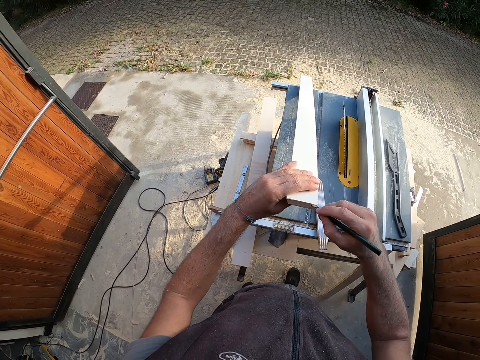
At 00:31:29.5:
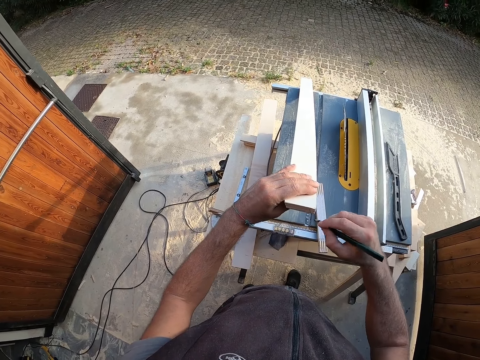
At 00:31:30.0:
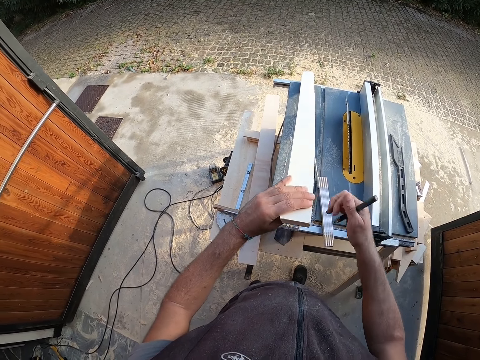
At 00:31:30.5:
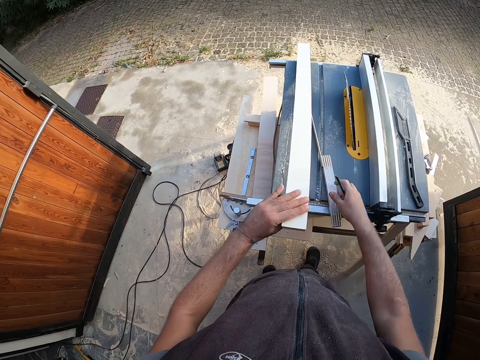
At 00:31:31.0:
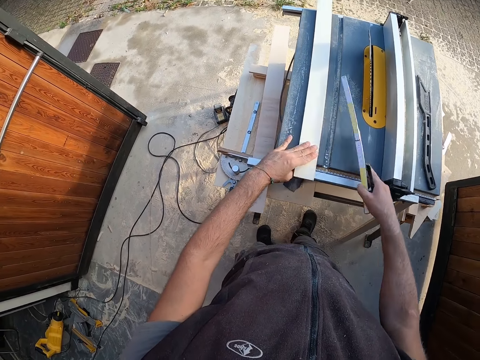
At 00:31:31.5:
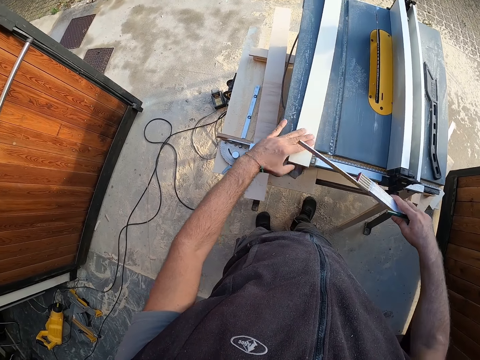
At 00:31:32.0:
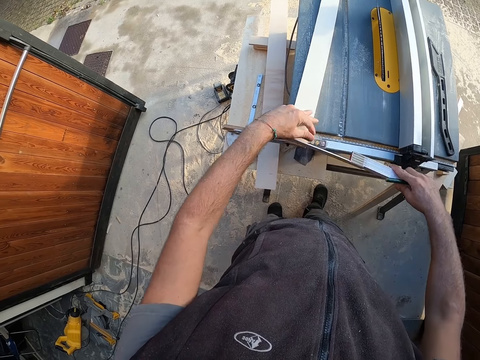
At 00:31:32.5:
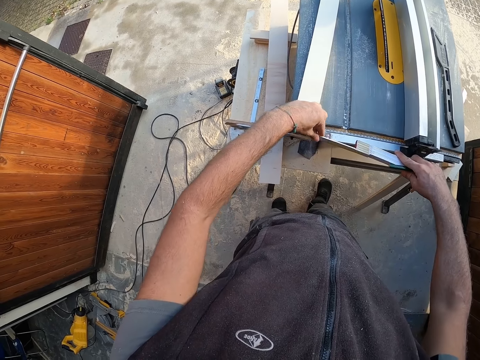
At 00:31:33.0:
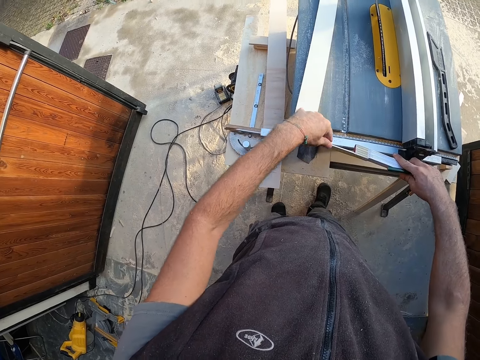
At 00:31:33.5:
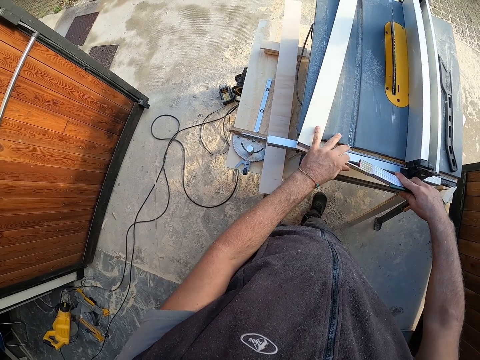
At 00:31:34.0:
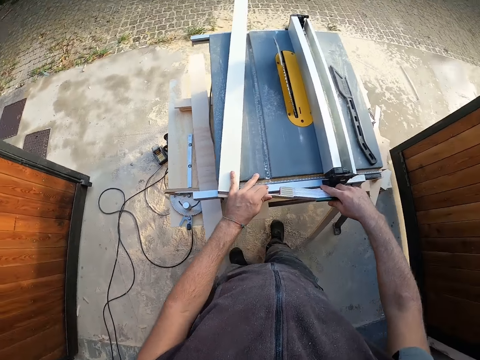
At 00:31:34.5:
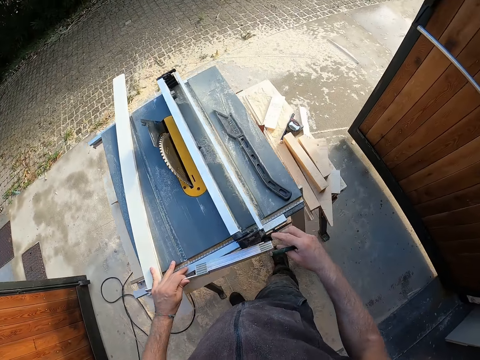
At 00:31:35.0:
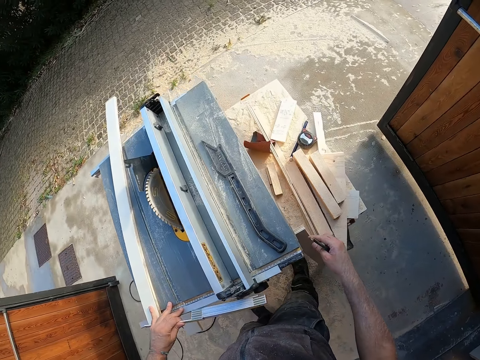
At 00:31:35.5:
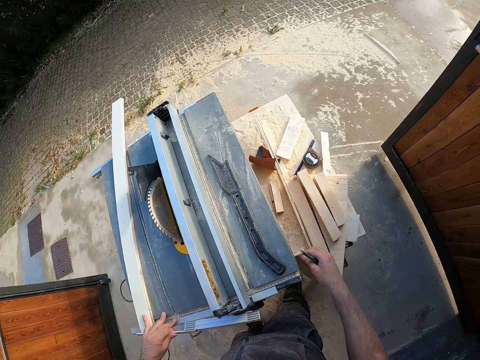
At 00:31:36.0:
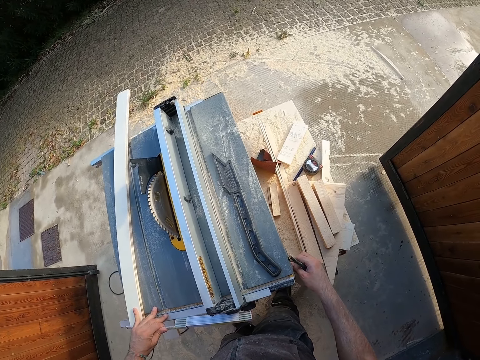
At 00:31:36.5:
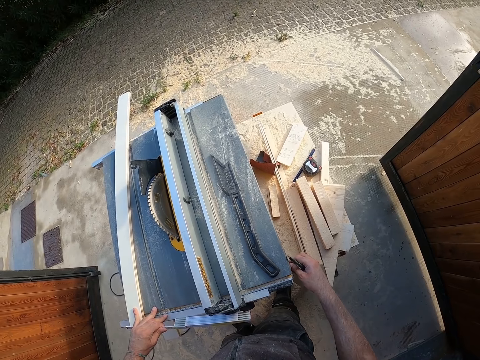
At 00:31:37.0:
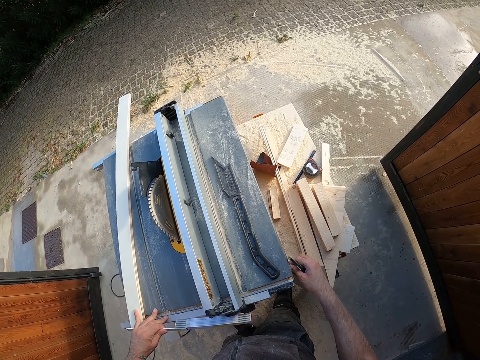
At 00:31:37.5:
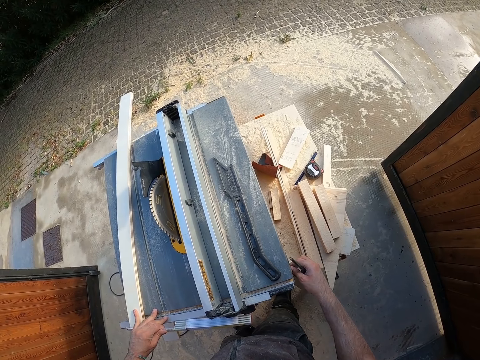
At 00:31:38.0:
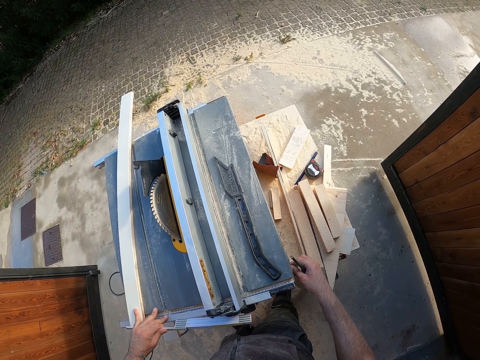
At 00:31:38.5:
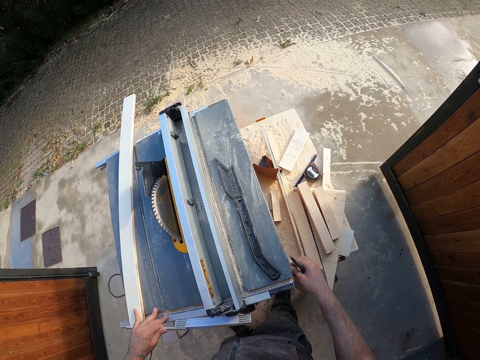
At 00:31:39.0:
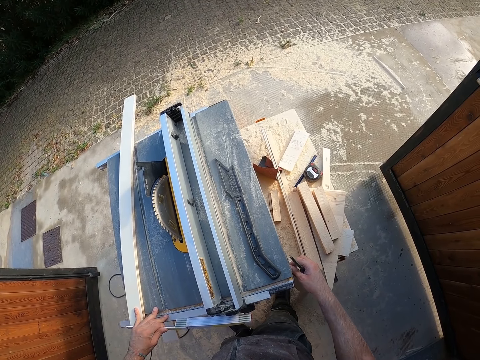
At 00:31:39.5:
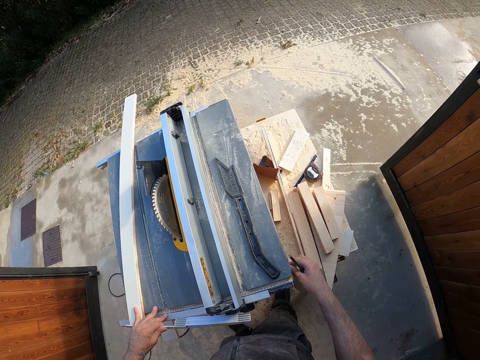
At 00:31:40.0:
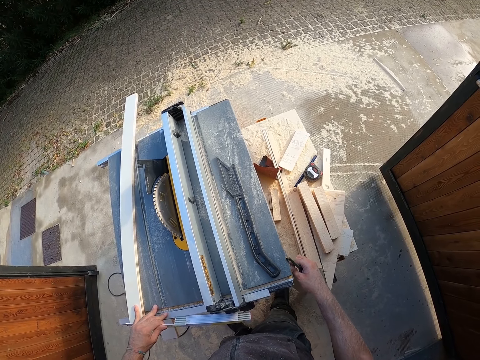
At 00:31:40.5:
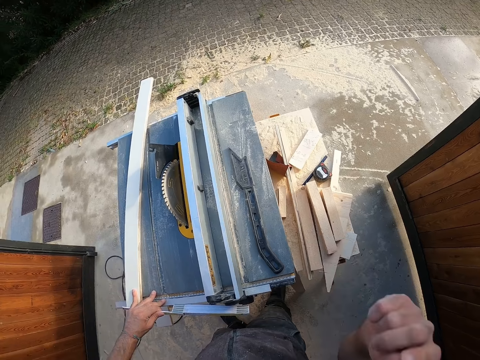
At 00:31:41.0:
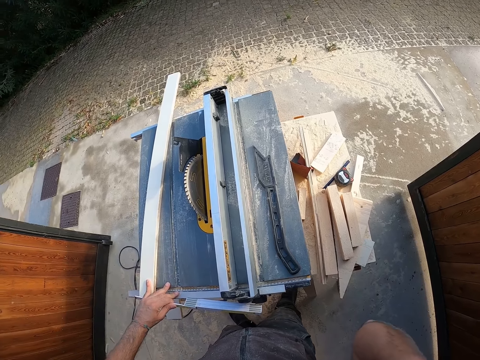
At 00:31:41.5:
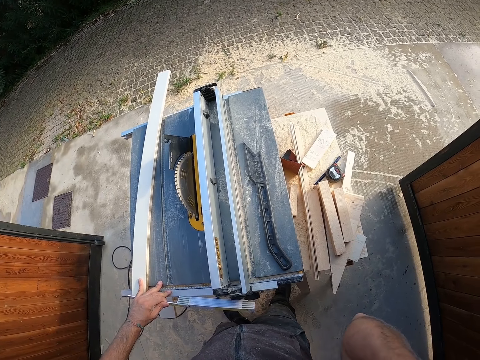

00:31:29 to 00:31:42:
The camera wearer marks the plywood with the pencil in his right hand. He picks up the measuring tape from the work bench with his right hand. He measures the plywood on the work bench with the measuring tape in his right hand. He holds the measuring tape with his left hand. He touches the plywood beside the work bench with his right hand.

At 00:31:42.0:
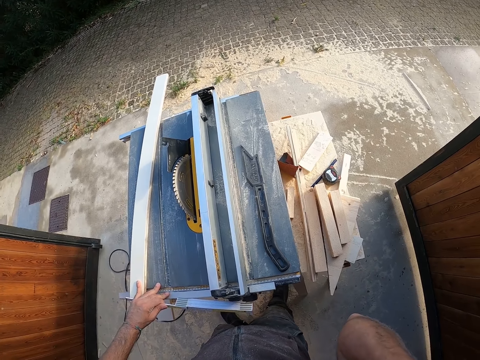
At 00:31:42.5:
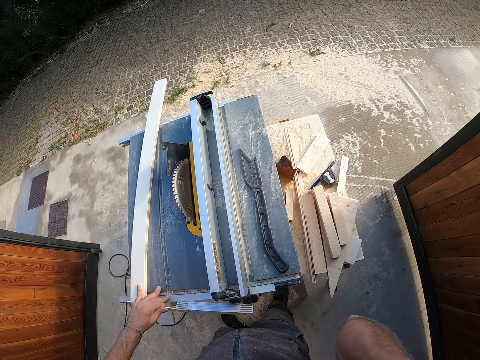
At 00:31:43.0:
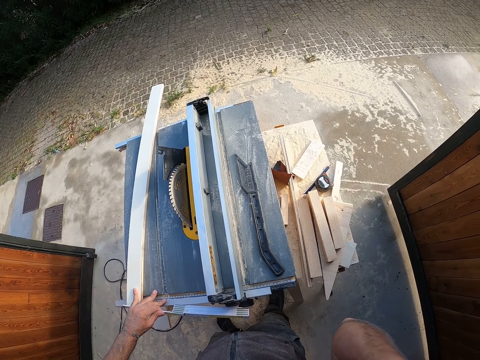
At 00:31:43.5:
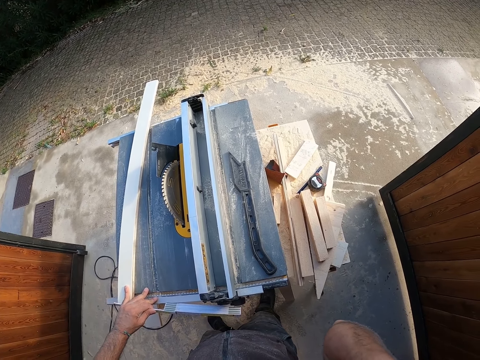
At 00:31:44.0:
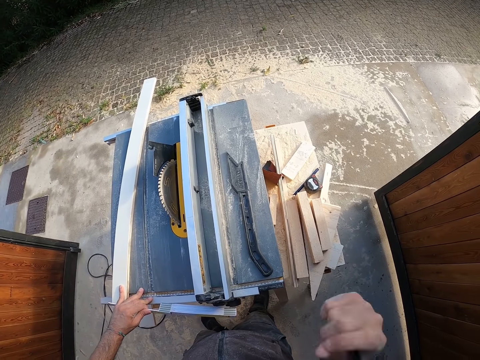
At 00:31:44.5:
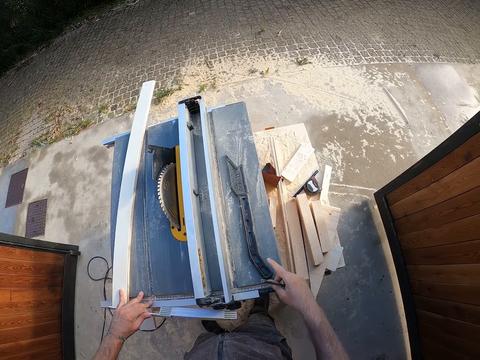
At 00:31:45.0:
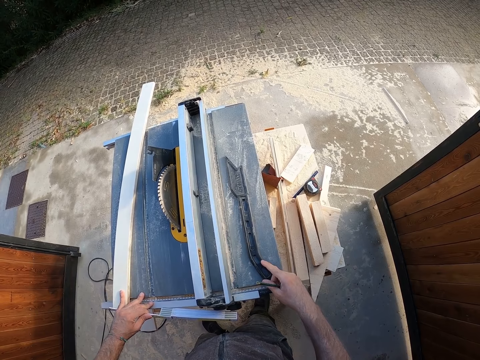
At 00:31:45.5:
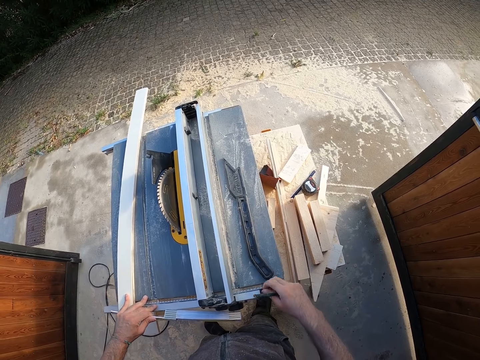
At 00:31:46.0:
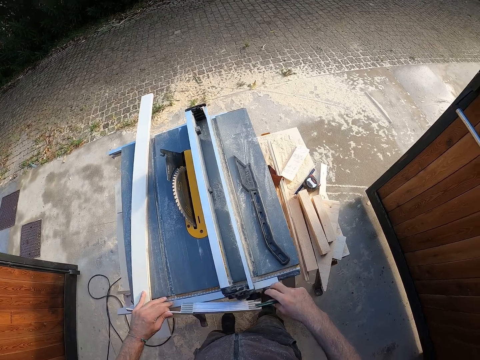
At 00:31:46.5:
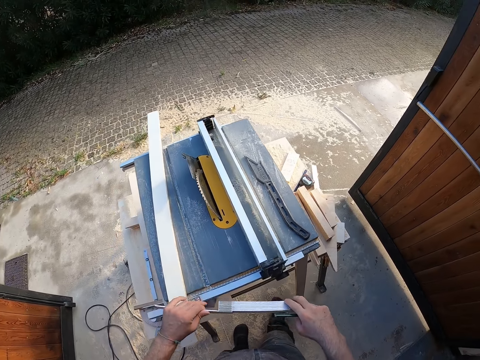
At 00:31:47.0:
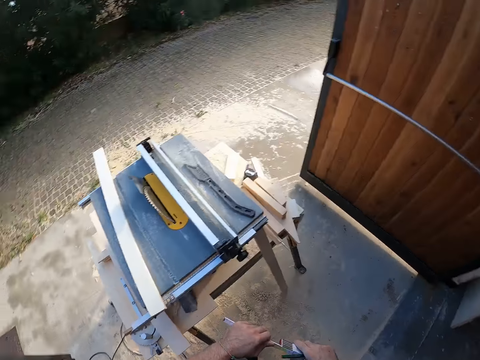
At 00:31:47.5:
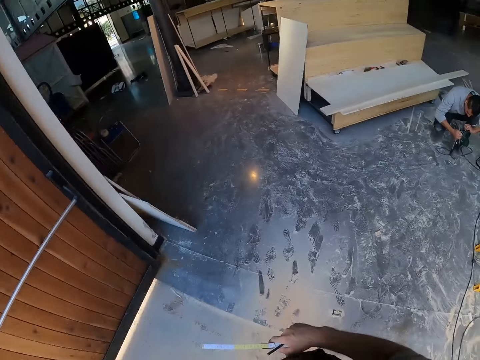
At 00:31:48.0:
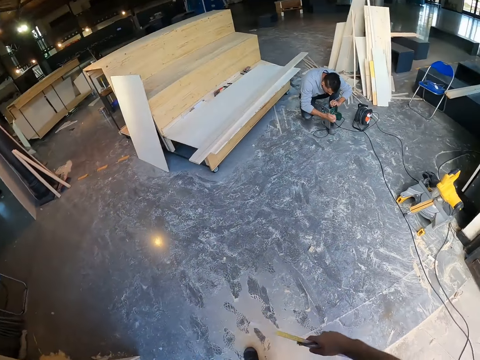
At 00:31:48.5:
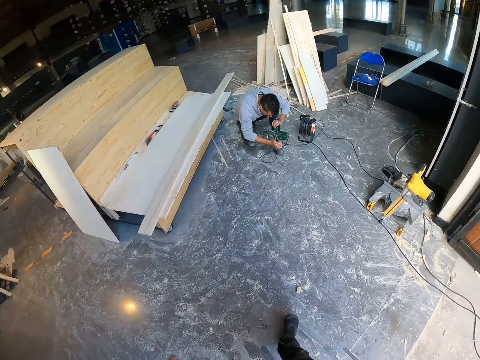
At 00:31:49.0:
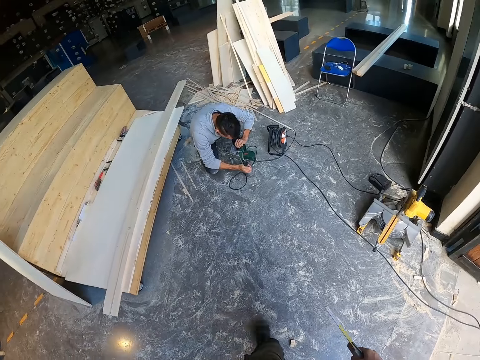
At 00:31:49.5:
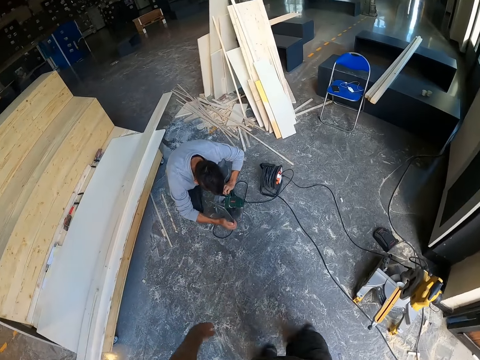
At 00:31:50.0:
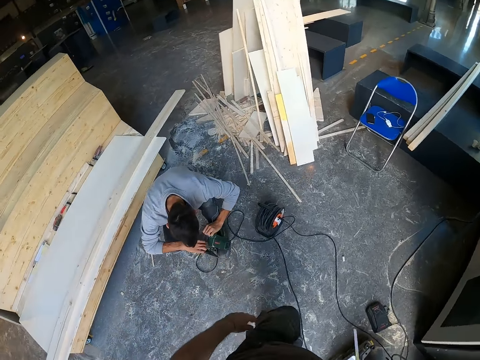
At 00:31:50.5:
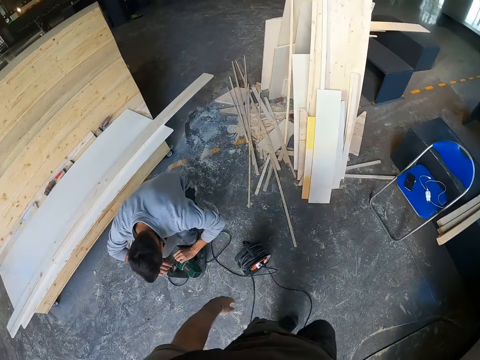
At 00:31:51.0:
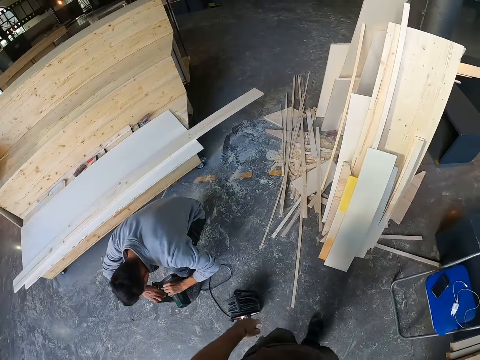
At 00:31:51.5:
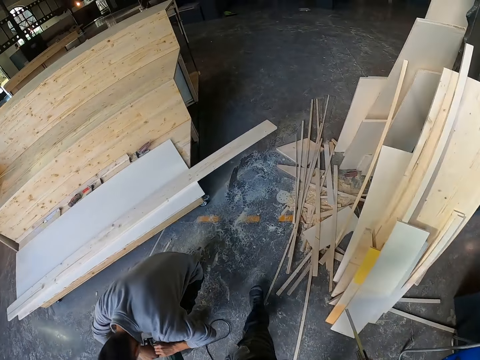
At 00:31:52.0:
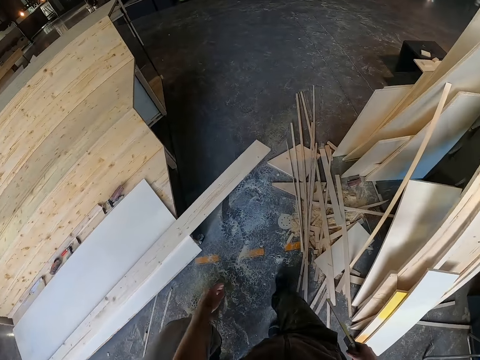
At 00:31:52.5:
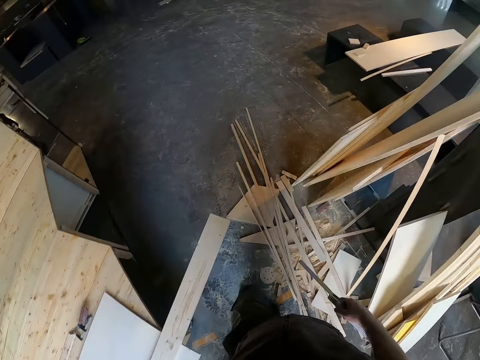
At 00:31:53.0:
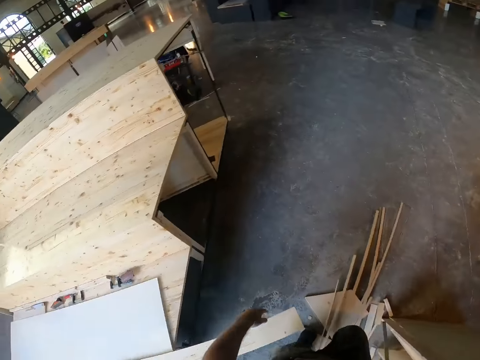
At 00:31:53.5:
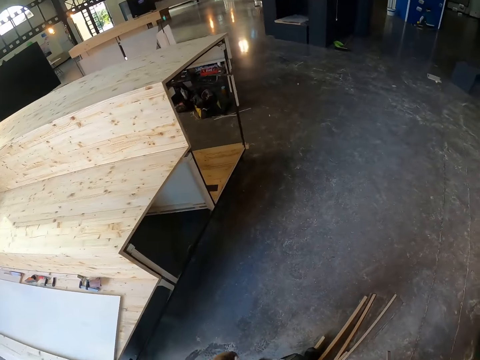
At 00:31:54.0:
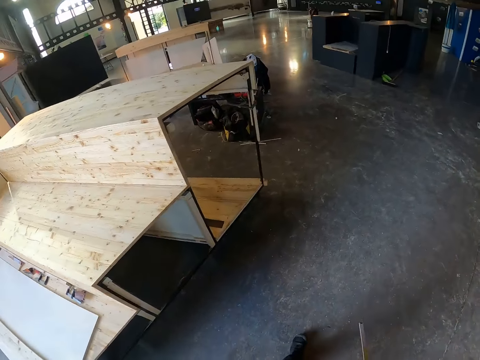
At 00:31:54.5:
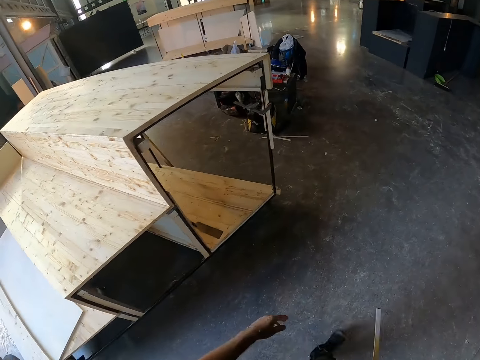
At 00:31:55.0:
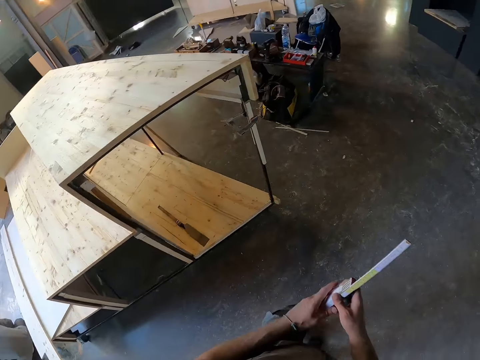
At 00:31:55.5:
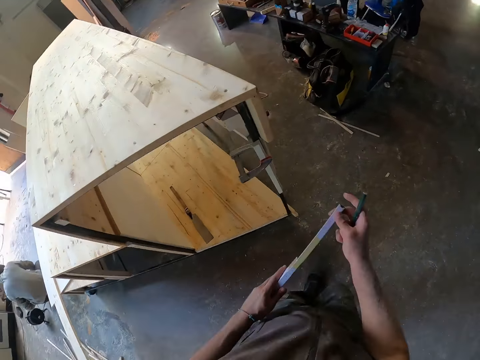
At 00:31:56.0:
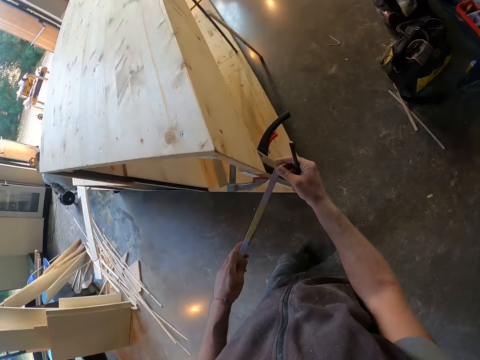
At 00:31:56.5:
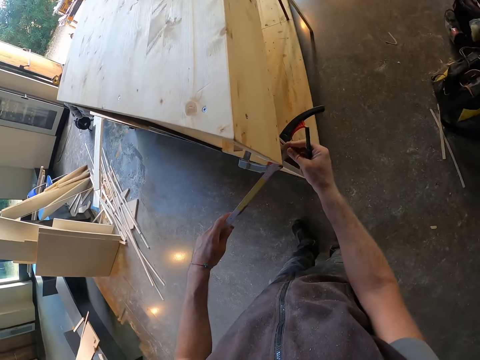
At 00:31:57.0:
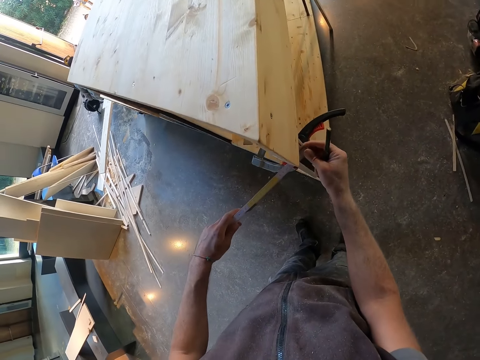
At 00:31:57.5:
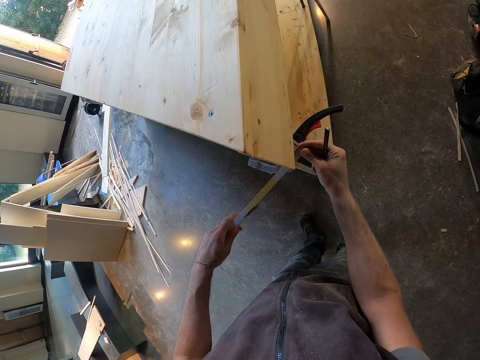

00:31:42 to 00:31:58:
The camera wearer touches the metal tool on the work bench with his right hand. He walks around the room. He takes measurements.
